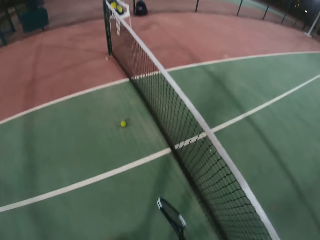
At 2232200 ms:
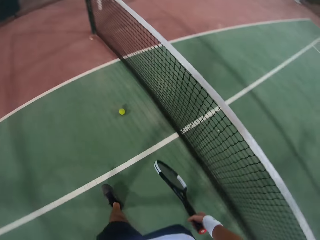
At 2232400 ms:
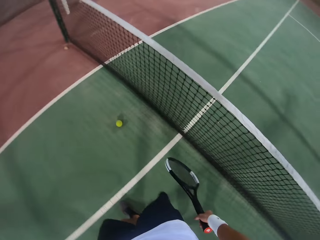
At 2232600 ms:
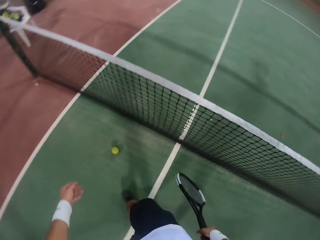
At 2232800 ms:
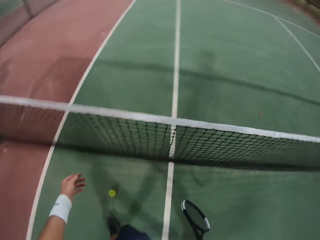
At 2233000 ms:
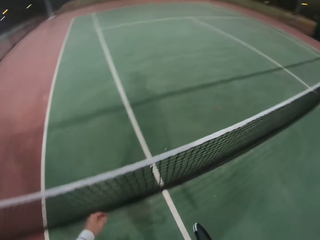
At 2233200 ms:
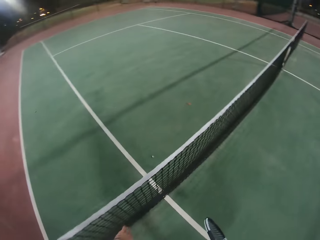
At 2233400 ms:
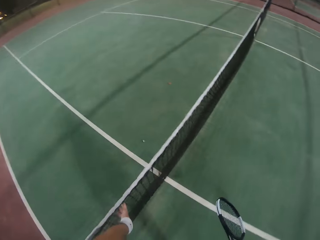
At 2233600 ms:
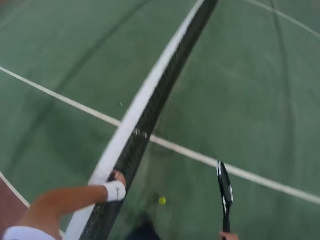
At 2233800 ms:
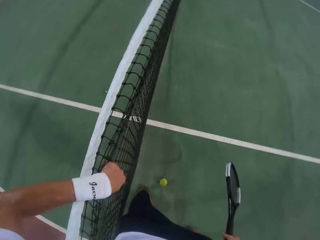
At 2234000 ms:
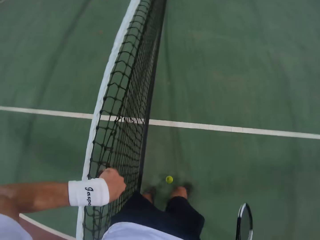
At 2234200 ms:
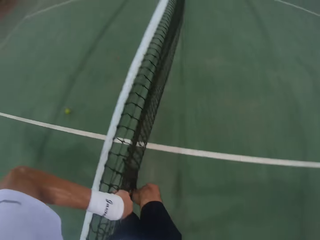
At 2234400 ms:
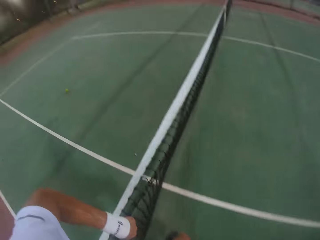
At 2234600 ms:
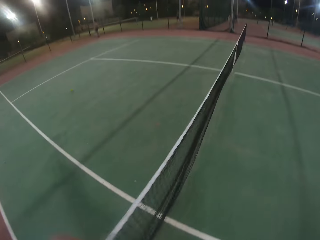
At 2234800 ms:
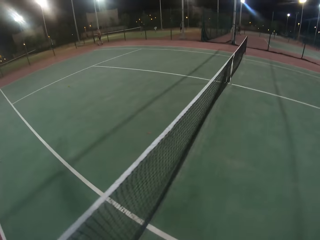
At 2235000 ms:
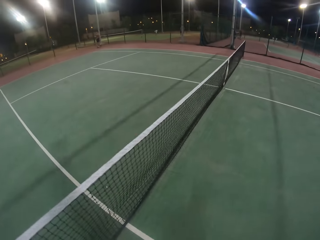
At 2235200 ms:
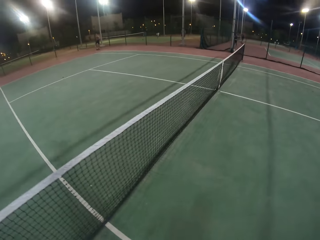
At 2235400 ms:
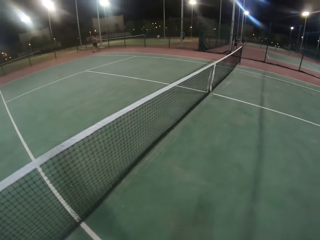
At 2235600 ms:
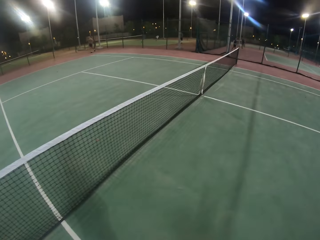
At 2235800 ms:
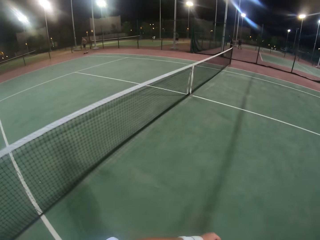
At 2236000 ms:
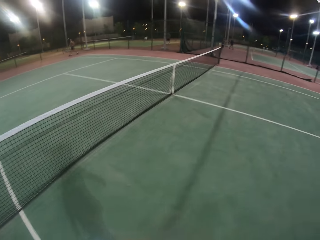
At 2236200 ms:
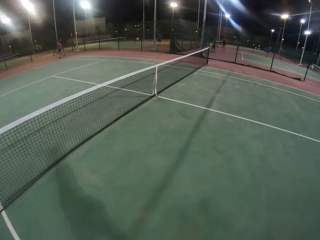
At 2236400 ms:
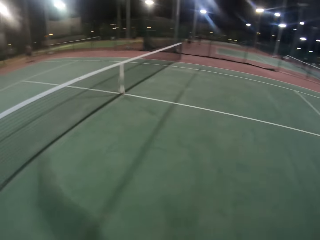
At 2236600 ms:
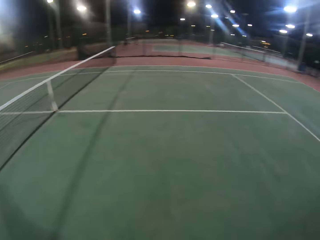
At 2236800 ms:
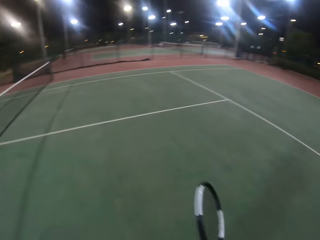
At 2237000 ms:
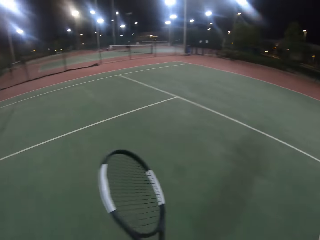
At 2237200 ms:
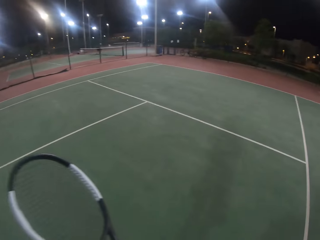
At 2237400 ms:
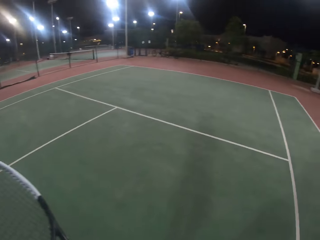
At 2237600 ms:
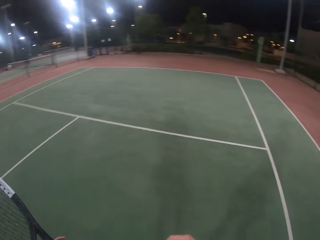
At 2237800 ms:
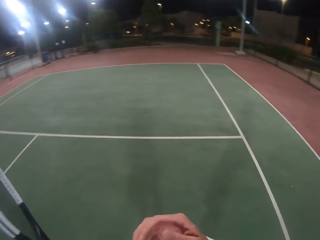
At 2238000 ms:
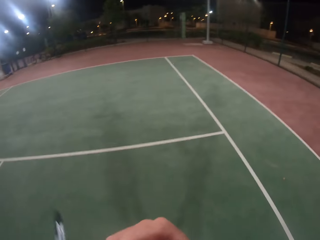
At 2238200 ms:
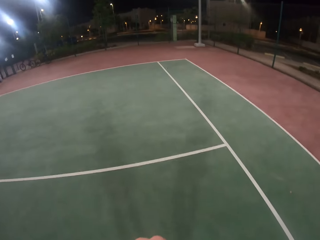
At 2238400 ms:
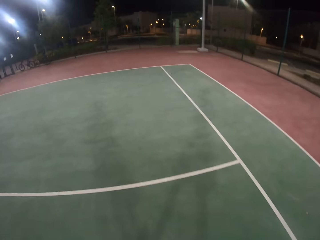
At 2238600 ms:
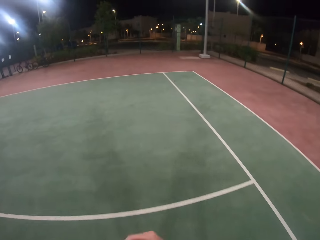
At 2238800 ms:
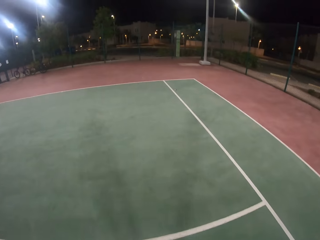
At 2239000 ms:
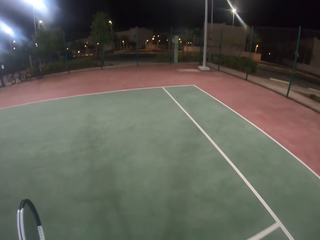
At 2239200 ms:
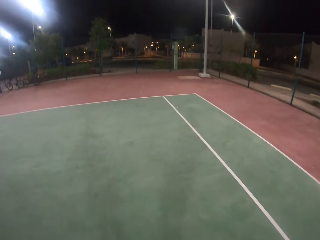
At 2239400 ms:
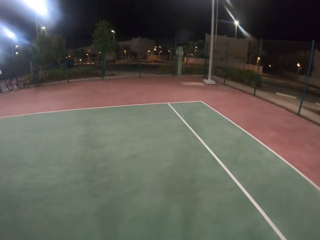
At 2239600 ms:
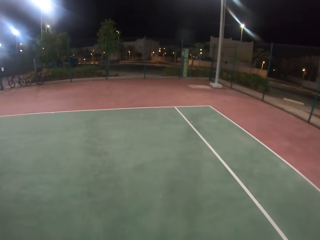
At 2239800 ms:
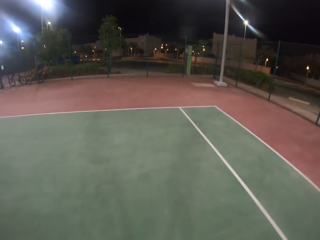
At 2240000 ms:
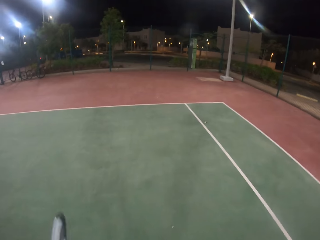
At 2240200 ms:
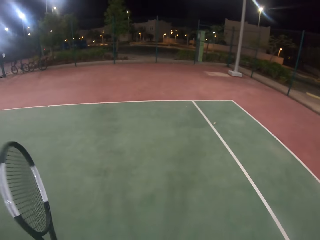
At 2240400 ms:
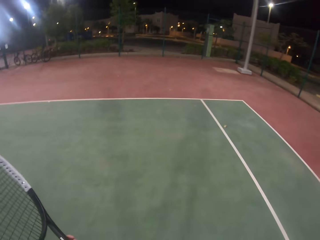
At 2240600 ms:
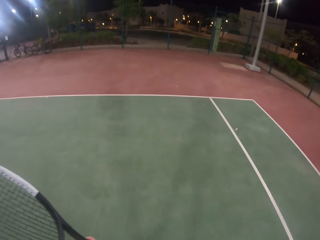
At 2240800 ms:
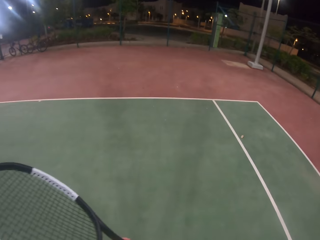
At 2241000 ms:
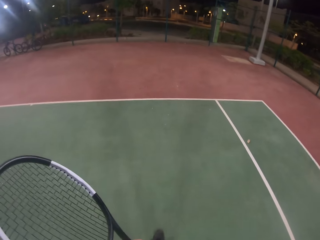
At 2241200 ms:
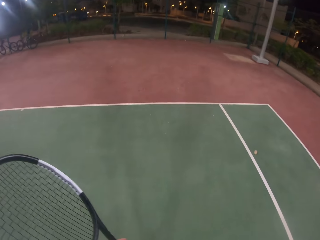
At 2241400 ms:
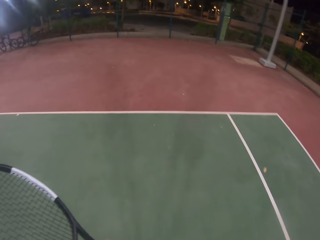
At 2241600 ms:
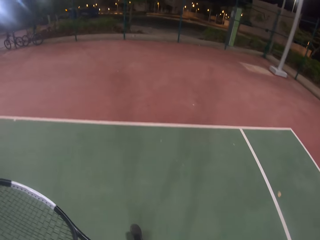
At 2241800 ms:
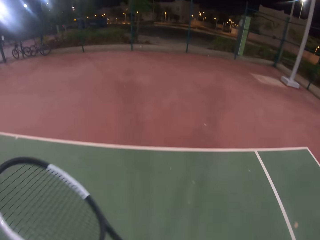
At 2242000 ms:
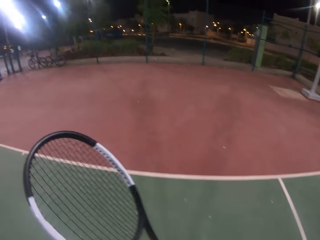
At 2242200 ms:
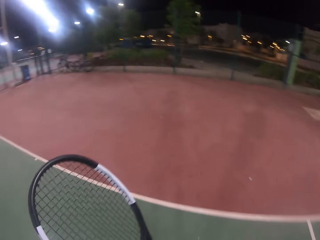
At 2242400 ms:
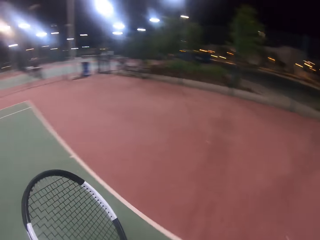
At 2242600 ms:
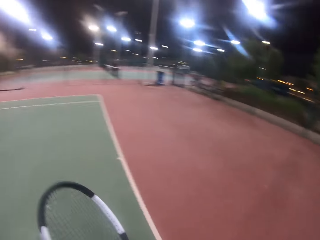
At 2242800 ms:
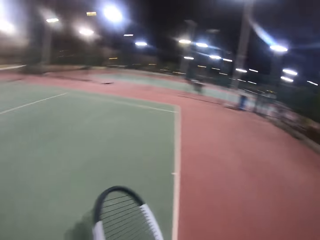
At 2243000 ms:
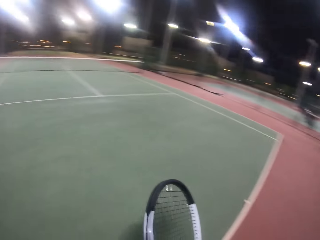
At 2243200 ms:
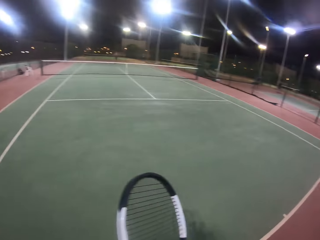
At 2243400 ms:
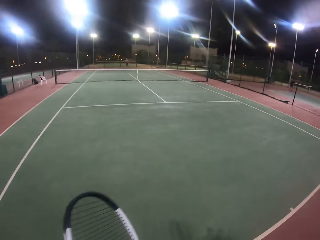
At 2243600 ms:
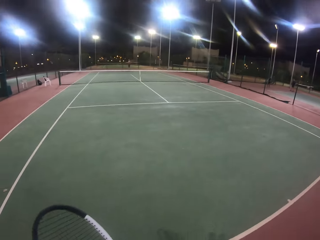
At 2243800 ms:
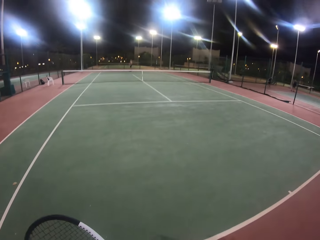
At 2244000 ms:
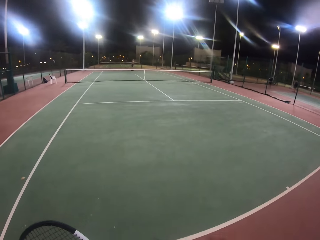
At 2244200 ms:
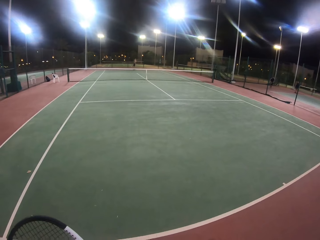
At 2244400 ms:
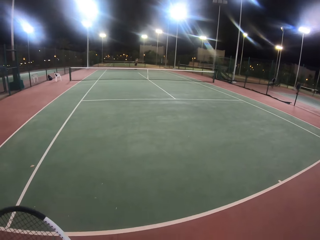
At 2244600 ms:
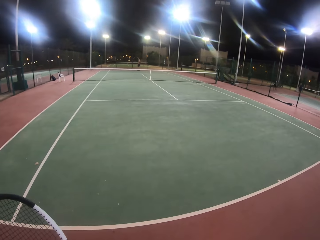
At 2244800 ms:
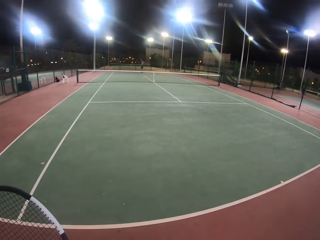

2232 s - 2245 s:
The camera wearer walks around. They look around. They kick the yellow racket tennis ball. They walk around. They look around. They walk around. They look around.

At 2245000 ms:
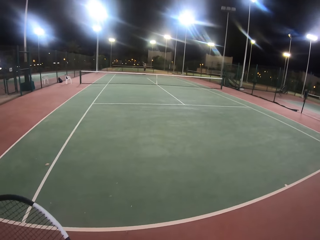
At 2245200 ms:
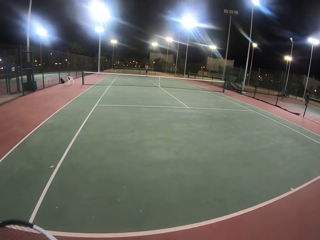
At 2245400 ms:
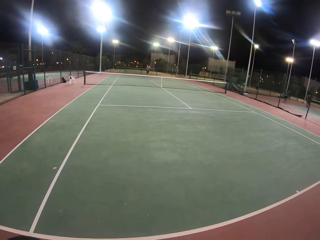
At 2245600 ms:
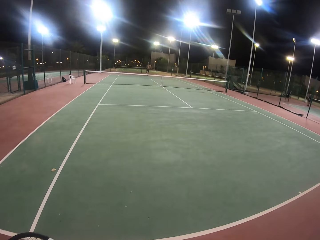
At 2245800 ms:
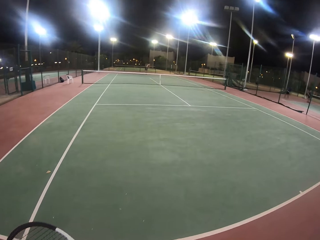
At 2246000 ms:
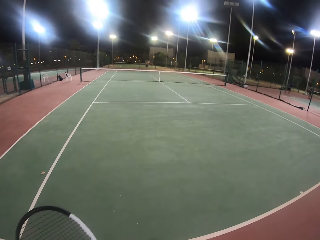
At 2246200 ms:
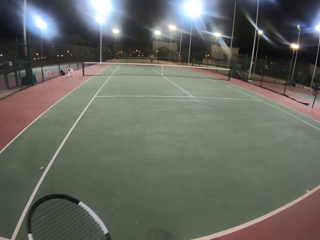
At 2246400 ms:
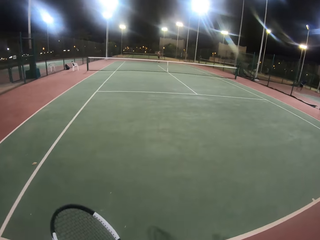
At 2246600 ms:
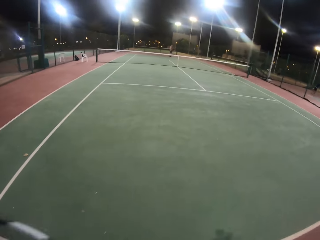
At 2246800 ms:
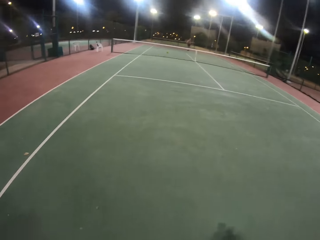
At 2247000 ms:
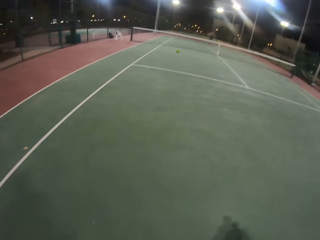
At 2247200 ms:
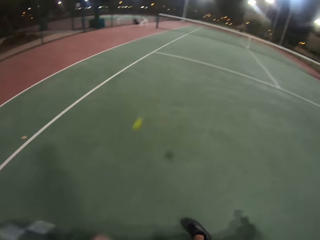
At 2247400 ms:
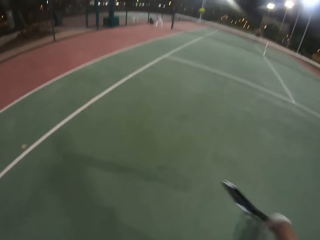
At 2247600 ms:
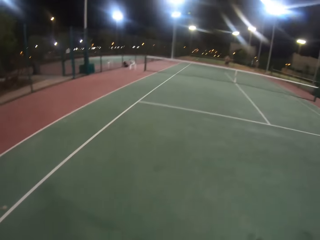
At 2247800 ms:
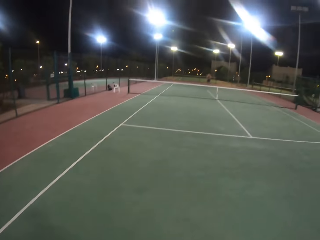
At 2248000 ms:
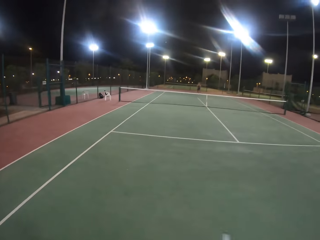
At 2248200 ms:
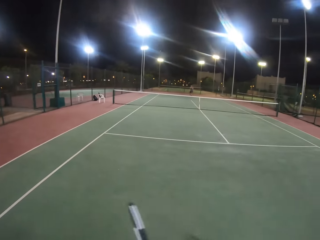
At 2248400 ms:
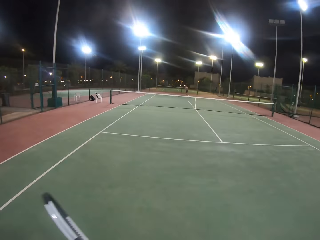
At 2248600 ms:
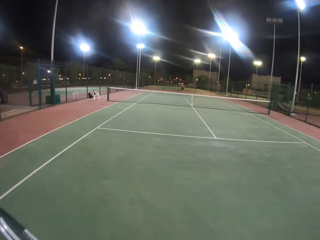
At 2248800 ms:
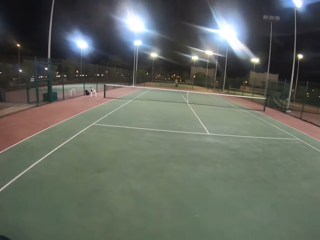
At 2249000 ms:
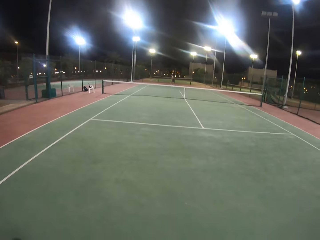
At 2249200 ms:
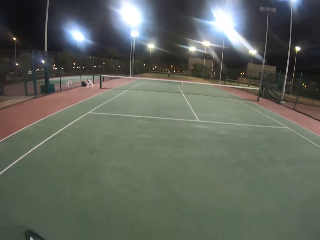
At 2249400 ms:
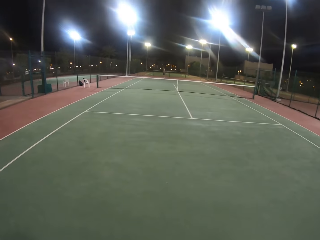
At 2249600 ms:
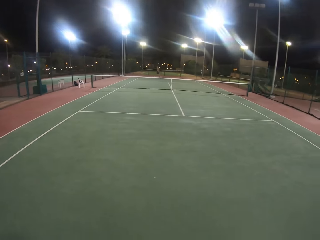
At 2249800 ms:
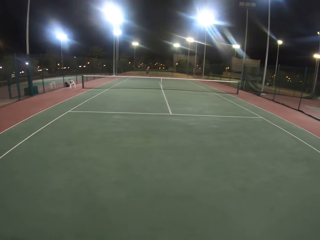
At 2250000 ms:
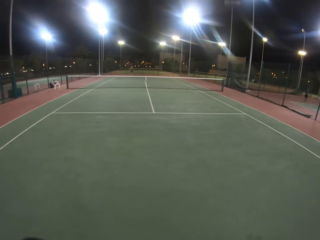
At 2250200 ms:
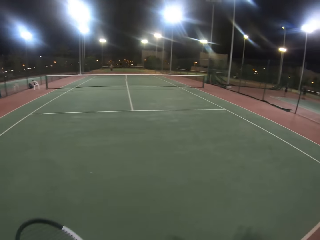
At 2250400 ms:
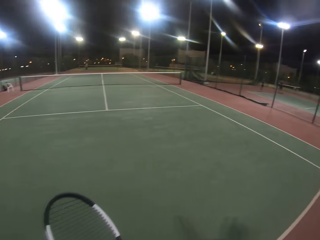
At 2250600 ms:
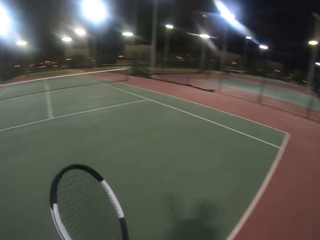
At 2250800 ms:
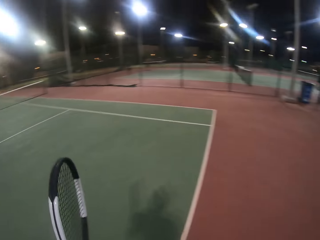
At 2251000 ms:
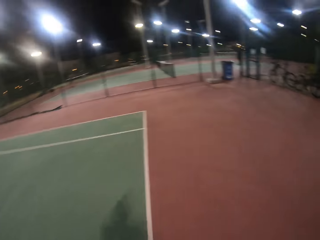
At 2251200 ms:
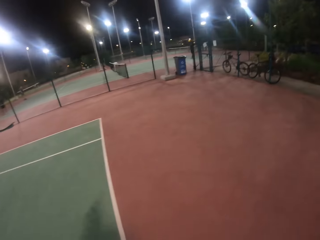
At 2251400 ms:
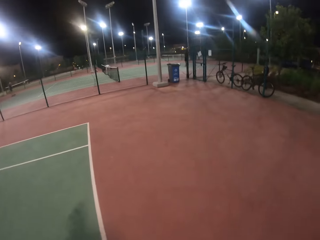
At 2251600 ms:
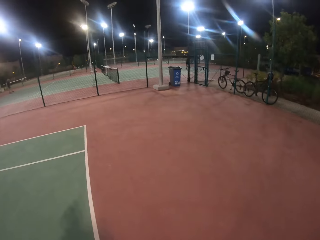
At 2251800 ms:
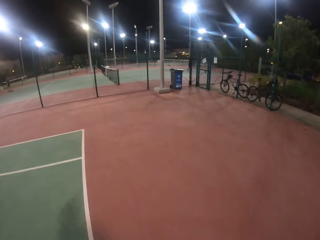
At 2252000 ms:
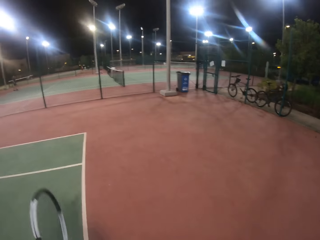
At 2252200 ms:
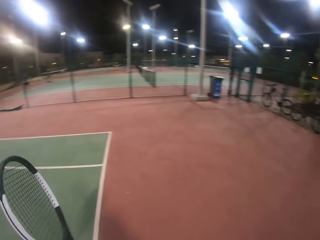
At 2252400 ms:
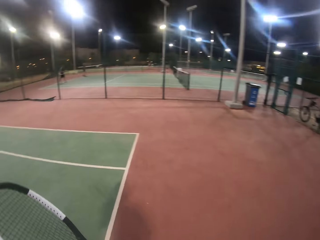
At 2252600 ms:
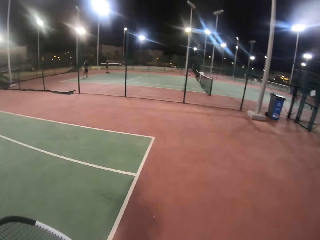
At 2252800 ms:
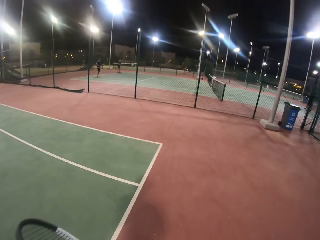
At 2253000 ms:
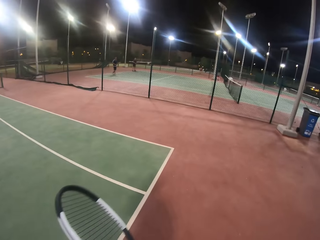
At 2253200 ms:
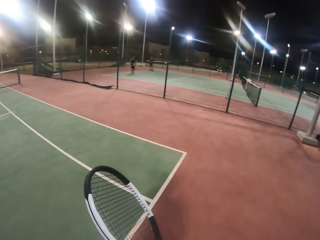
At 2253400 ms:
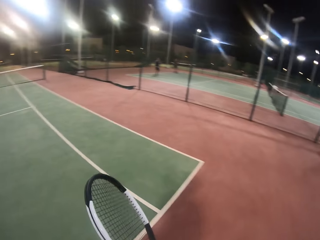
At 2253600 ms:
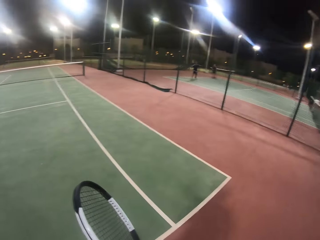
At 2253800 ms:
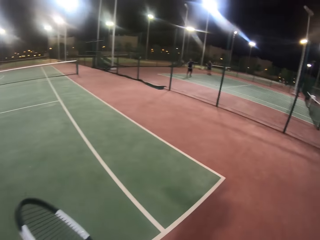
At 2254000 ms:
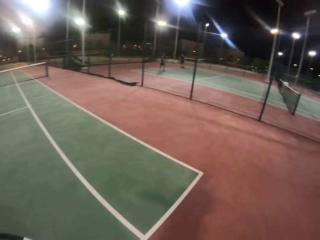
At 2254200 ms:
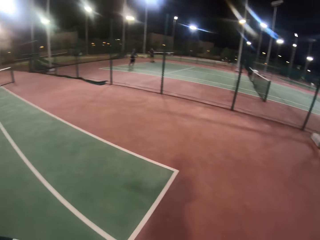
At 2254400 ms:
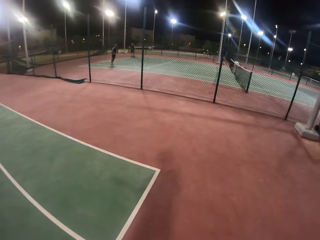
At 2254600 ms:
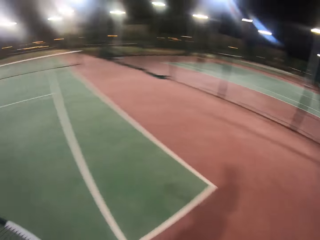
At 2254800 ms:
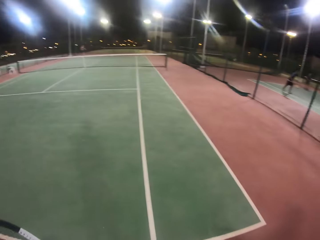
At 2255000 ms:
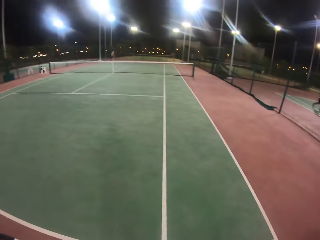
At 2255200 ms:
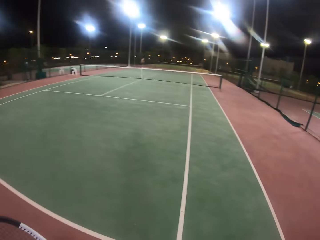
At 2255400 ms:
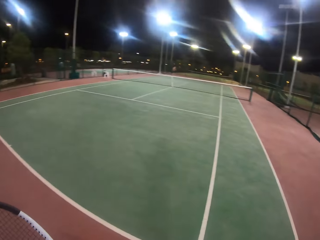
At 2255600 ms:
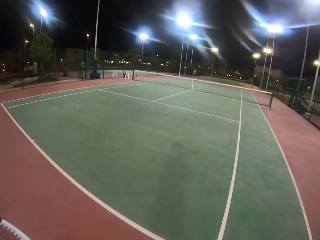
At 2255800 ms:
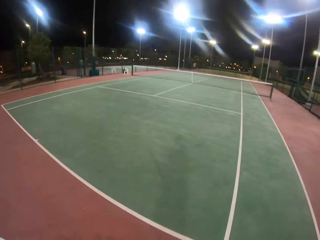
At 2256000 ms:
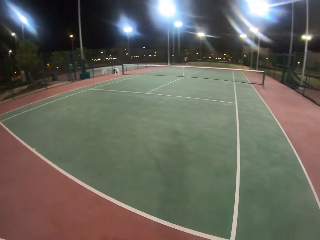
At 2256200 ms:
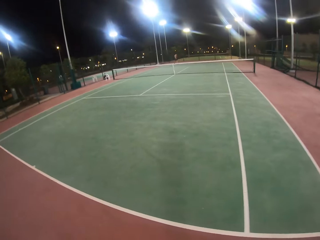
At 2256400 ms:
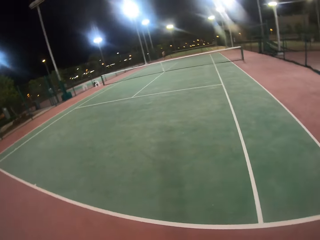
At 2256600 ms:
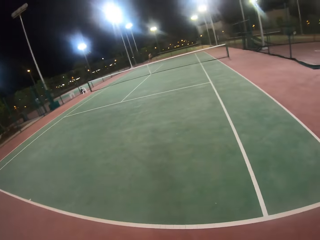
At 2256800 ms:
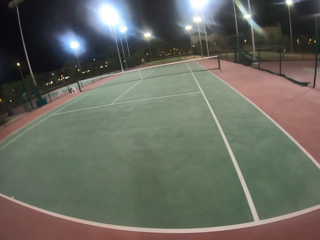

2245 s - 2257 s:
The man hits the ball with the badminton racket. The camera wearer and the man play the tennis game. The camera wearer hits the ball with the badminton racket. The man walks around. The camera wearer looks around. They walk around.
